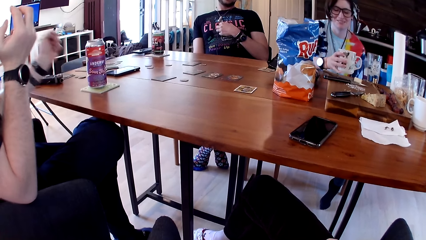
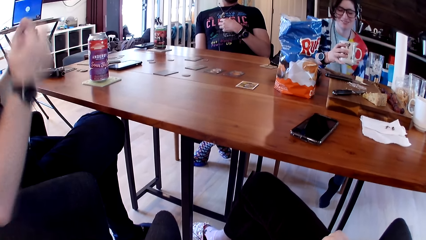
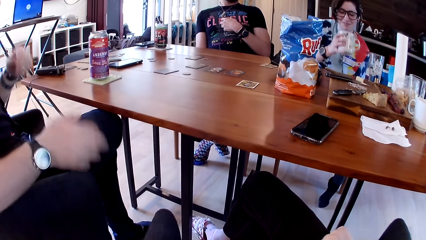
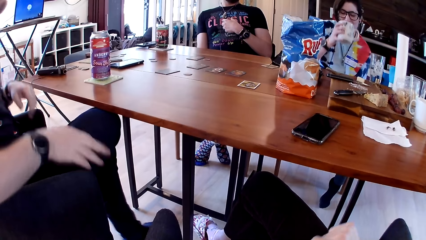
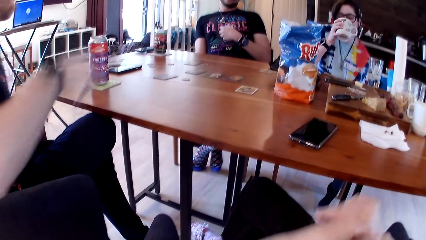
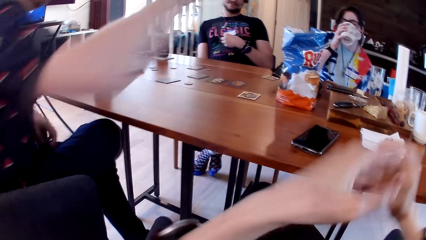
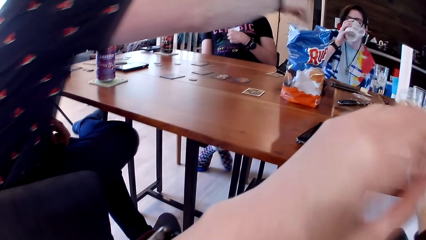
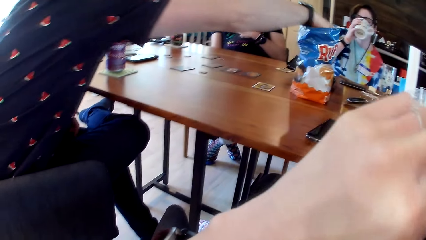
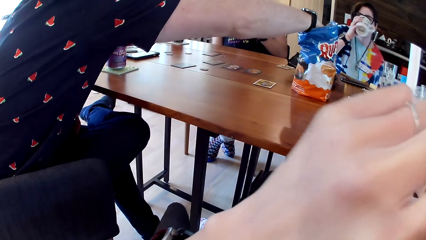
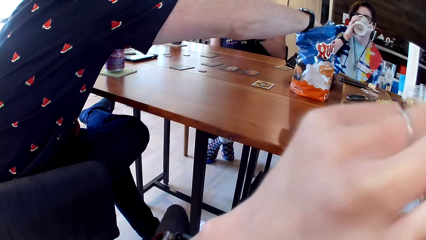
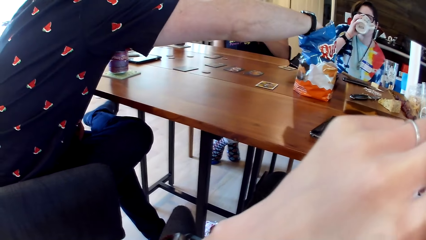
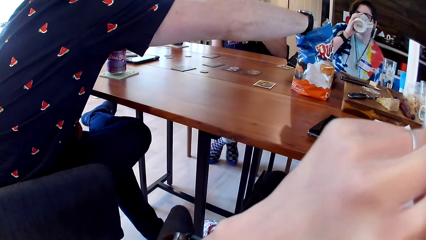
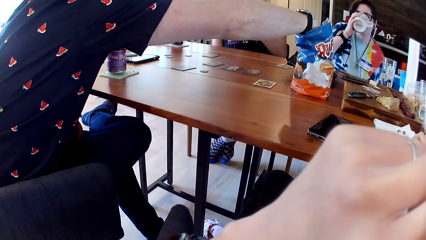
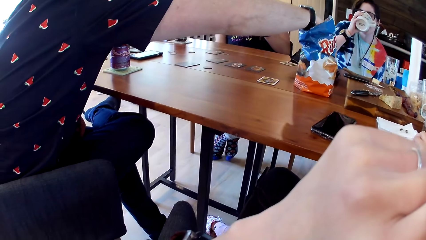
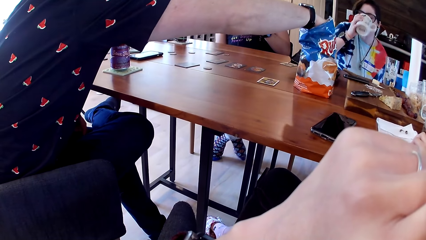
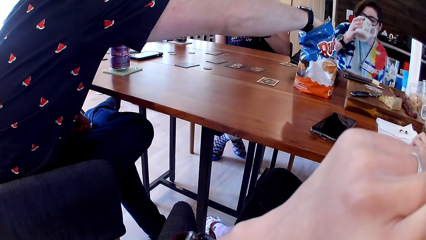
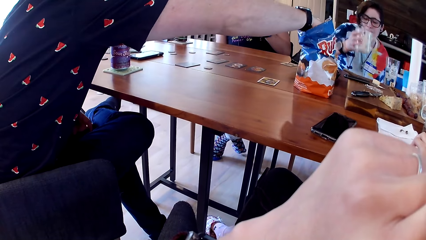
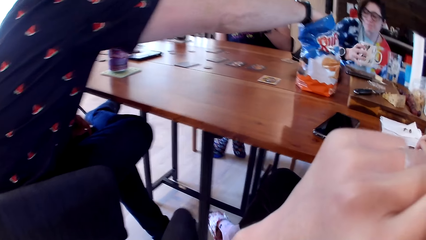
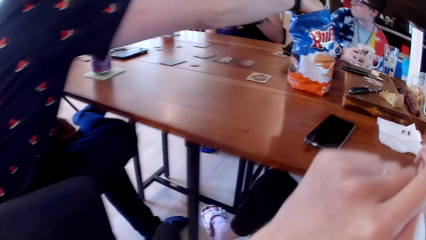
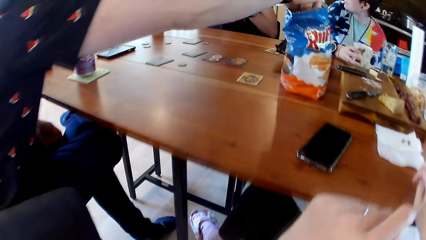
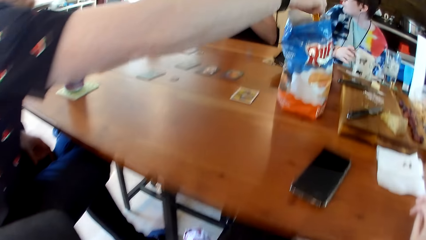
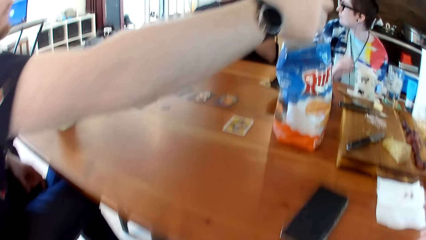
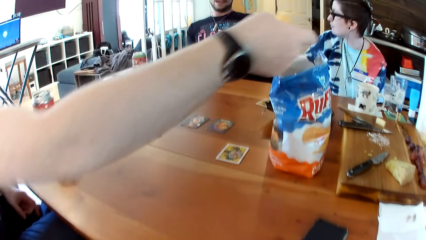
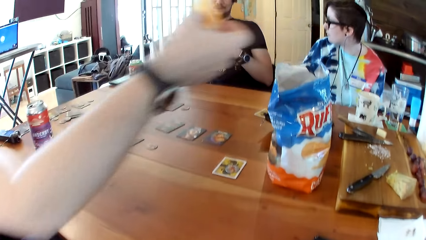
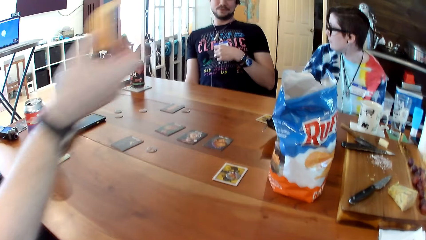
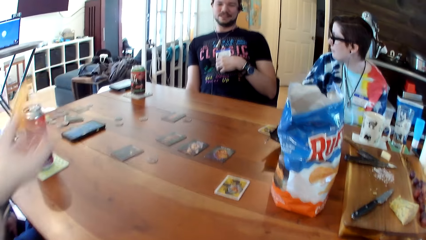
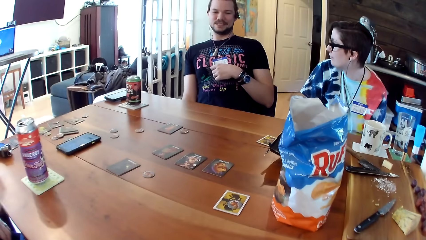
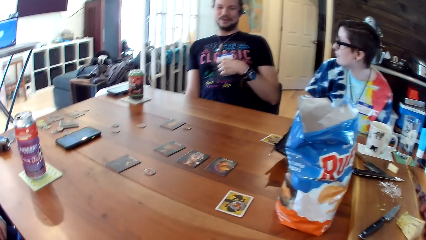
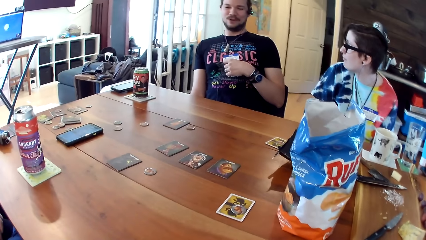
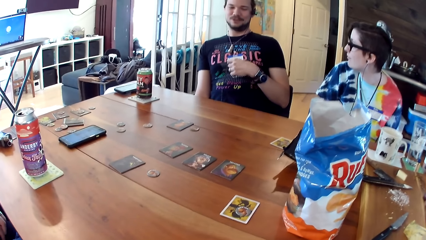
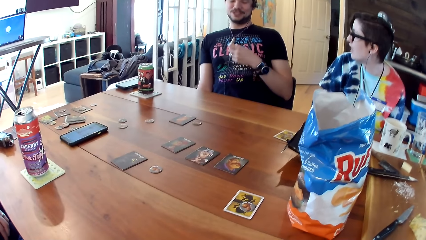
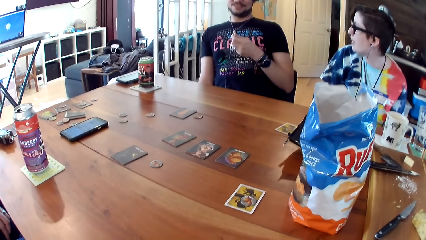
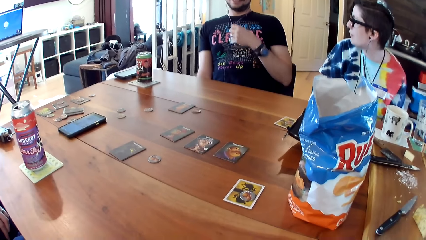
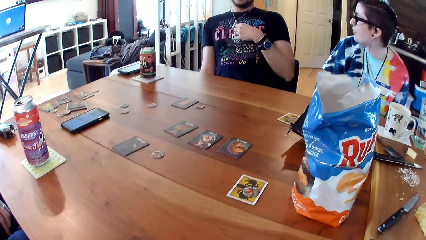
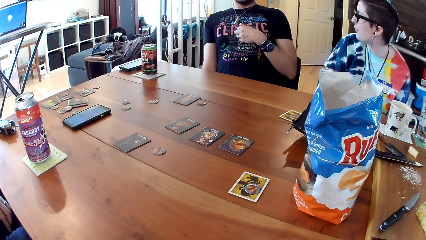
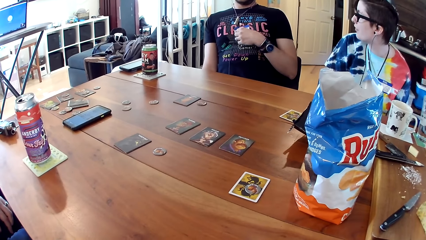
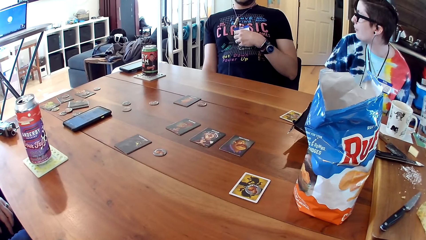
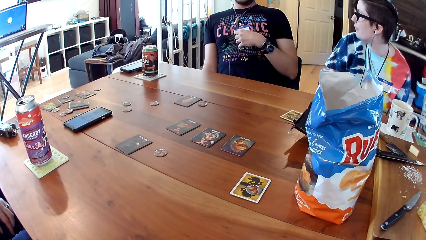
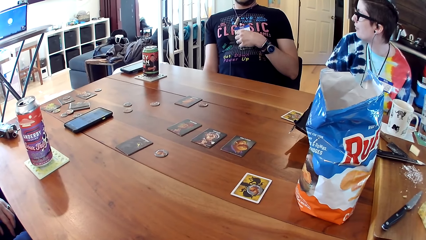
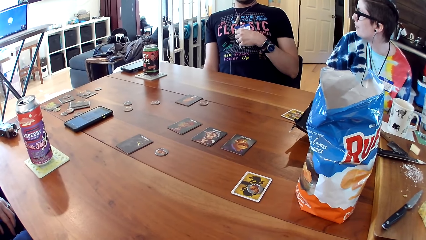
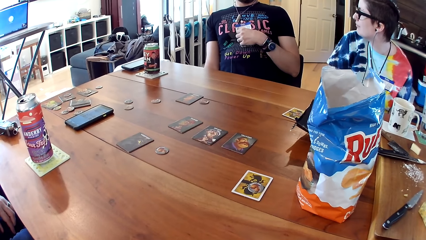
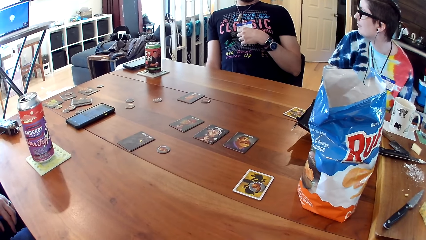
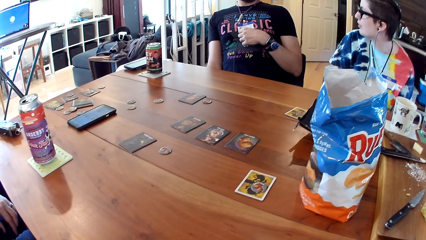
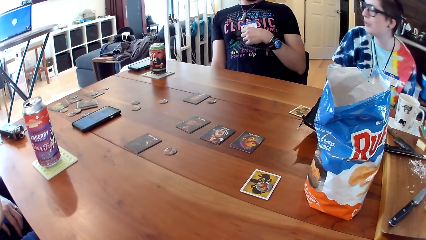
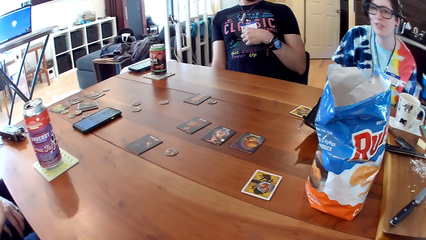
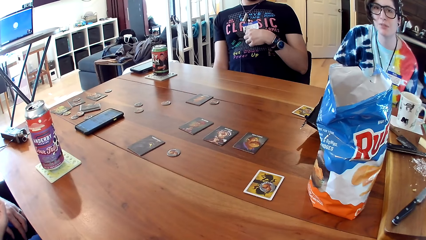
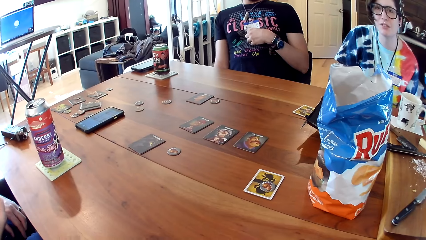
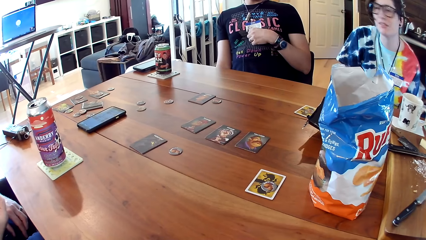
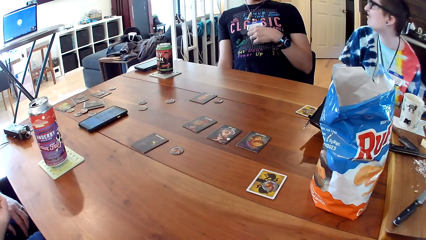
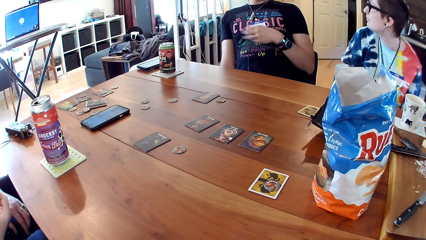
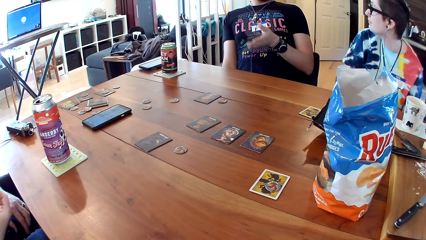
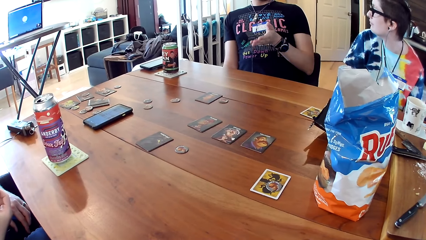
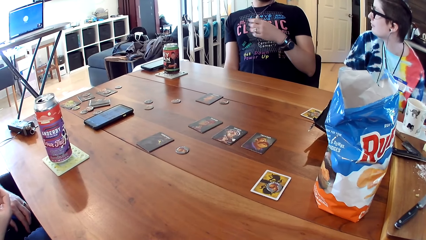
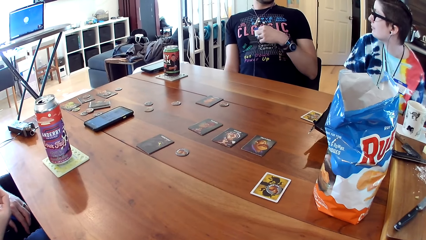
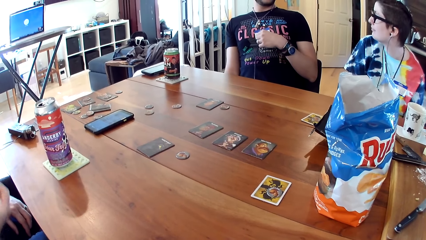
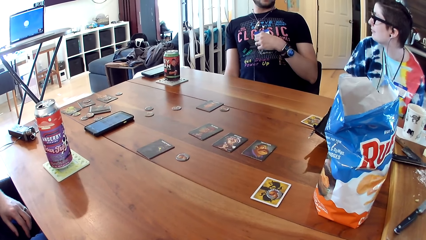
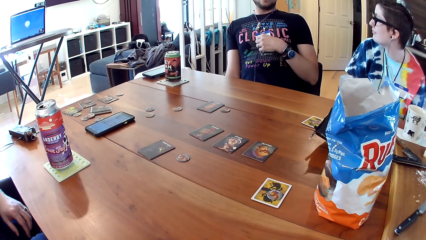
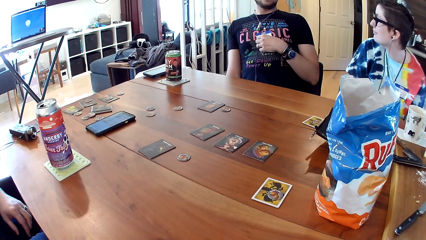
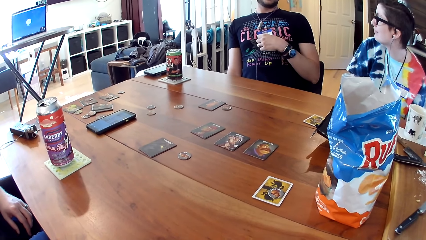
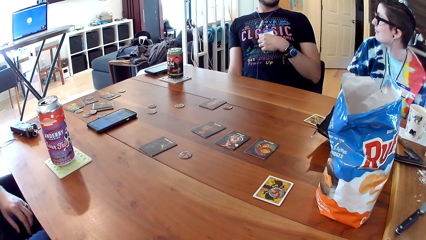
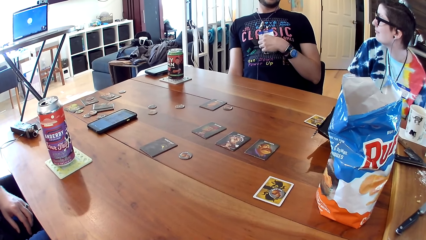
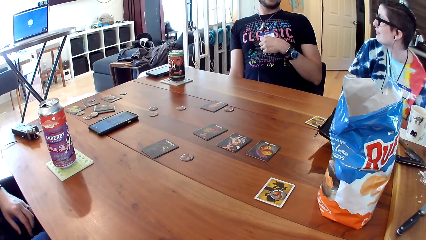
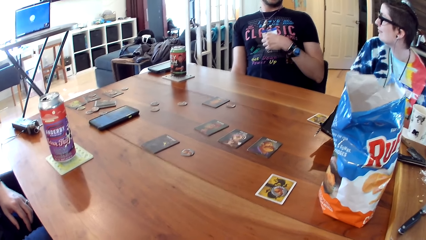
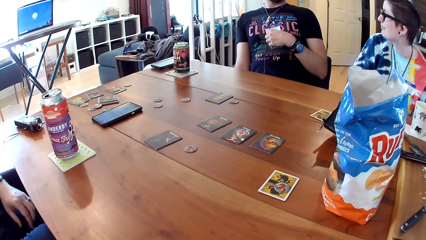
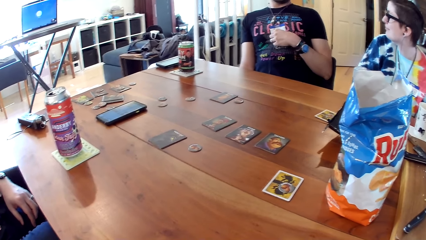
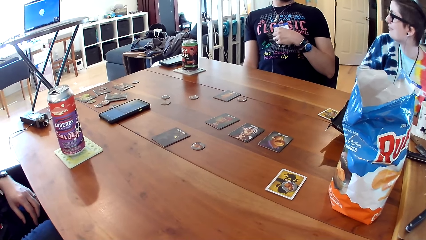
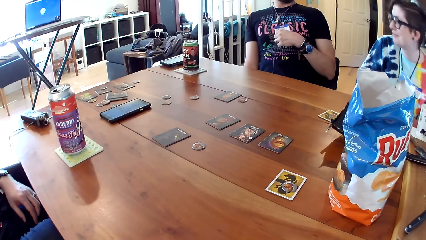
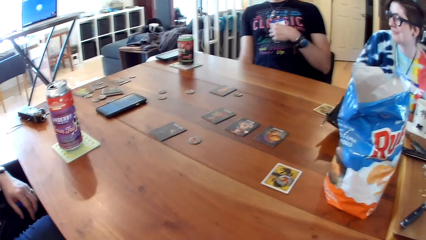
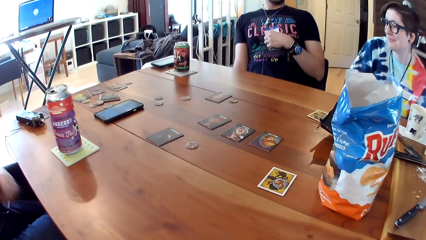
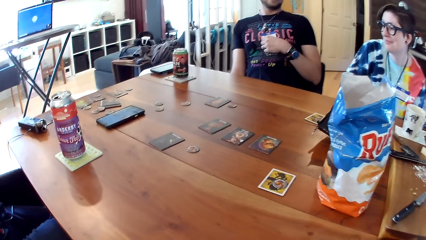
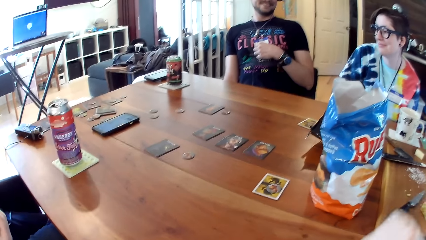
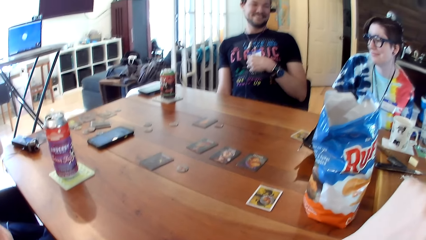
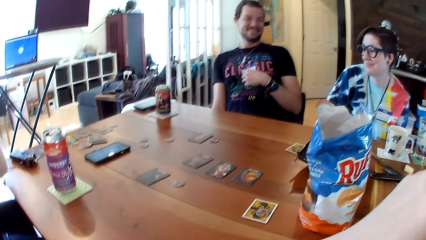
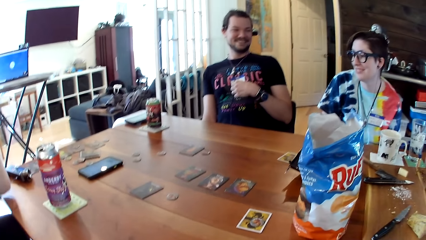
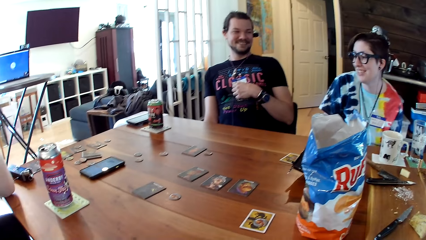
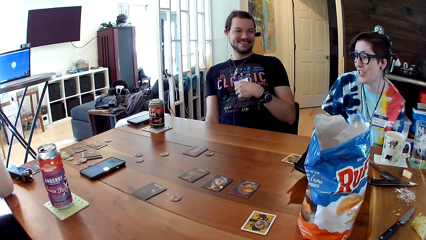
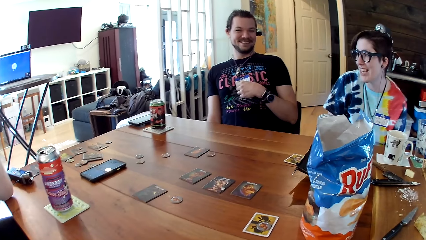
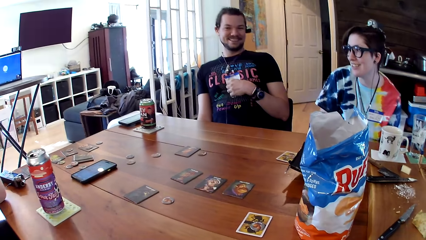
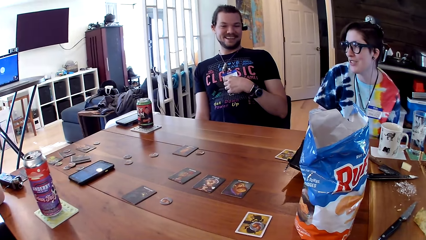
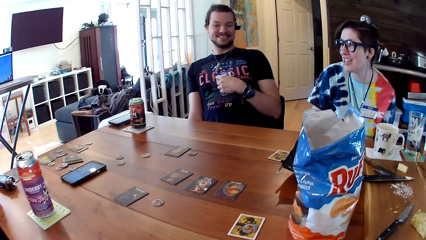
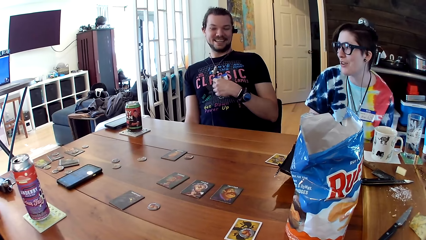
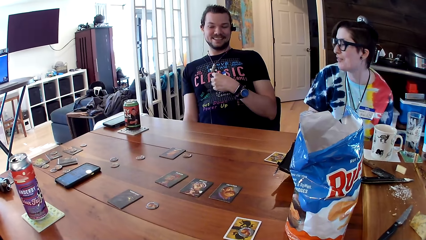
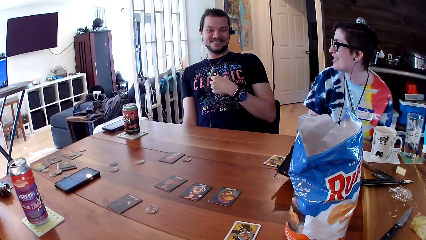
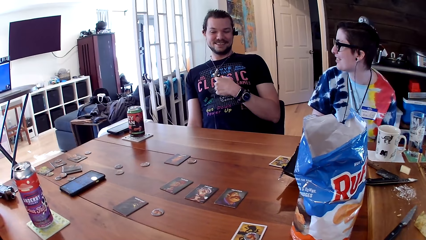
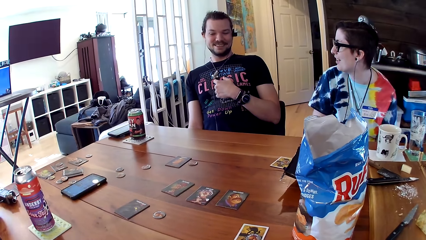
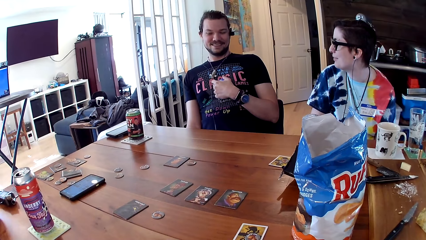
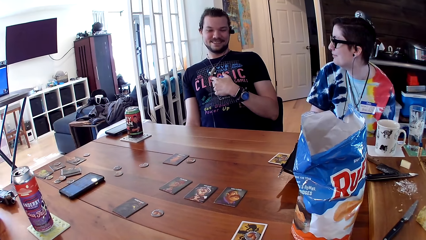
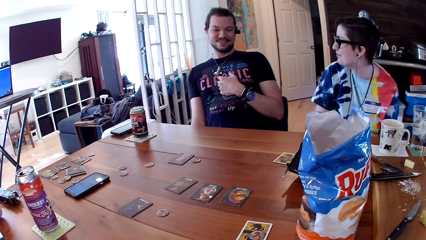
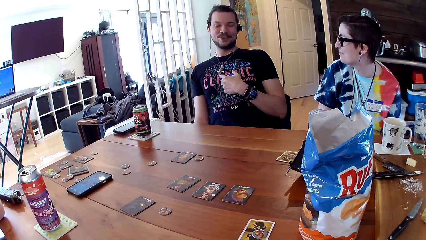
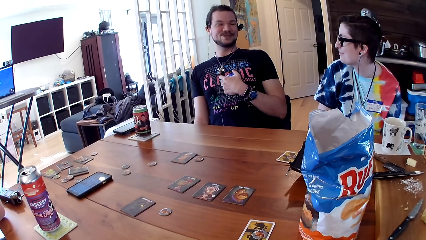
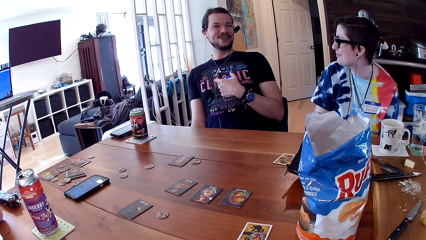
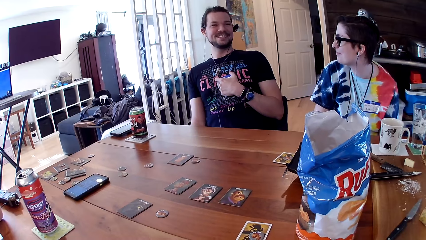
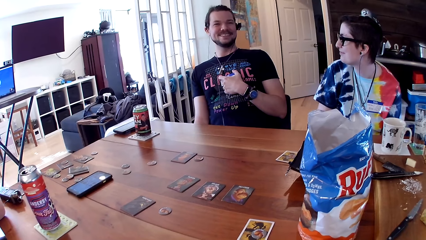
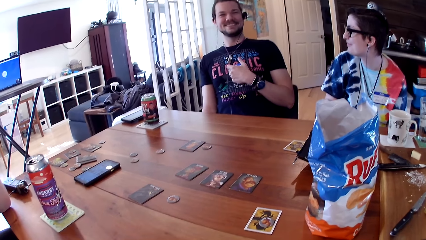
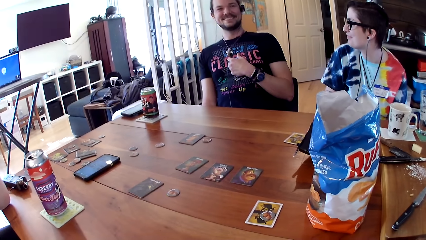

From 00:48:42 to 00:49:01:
The man removes his left hand from the table. The woman drinks tea from the cup with her right hand. The camera wearer moves hands up. The man puts his right hand inside the cereal sachet. Another man interacts with the first man, the woman, and the camera wearer. The woman drops the cup on the table with her right hand. The first man takes a piece of cereal with his right hand. The camera wearer moves hands down and looks around. They lift a paper up and move the paper down.
